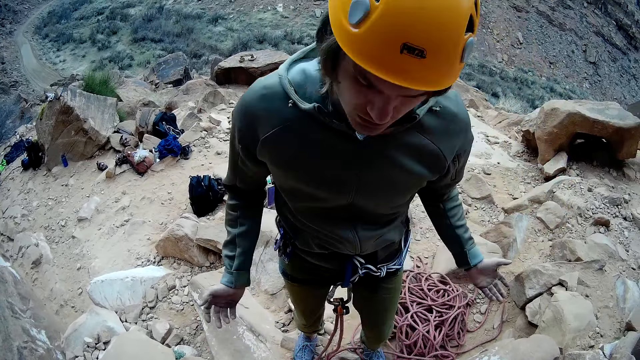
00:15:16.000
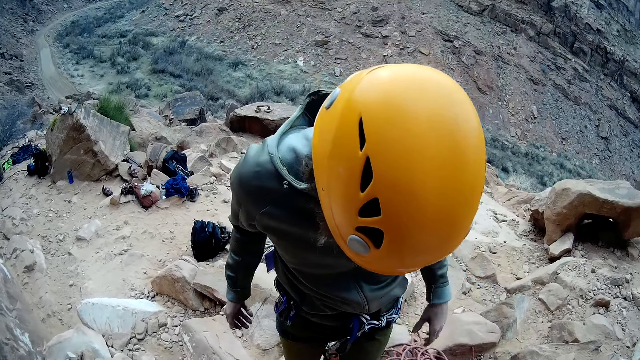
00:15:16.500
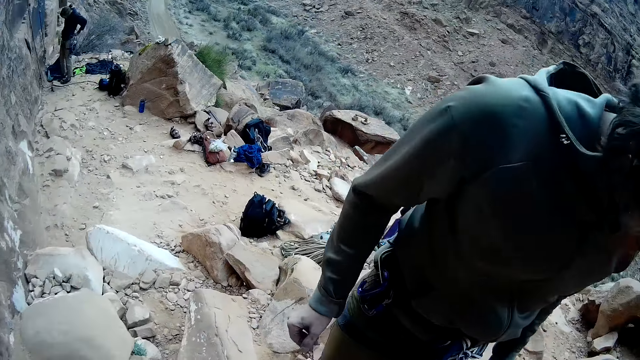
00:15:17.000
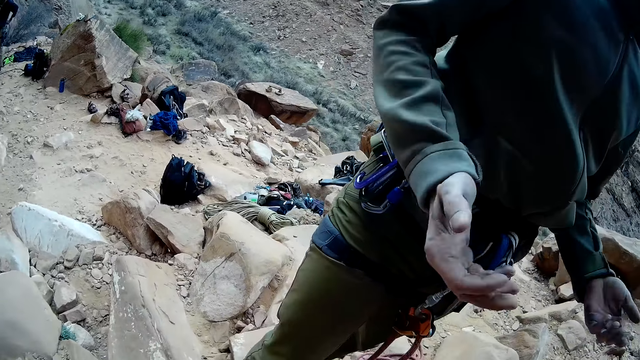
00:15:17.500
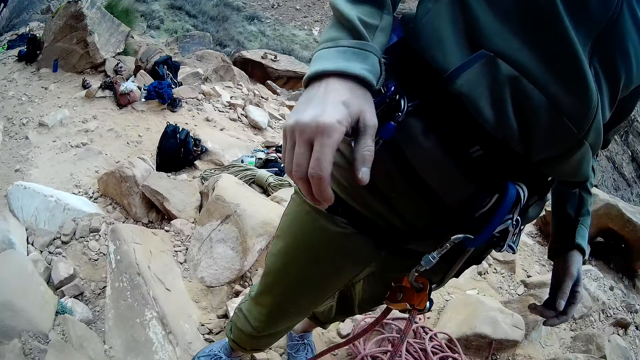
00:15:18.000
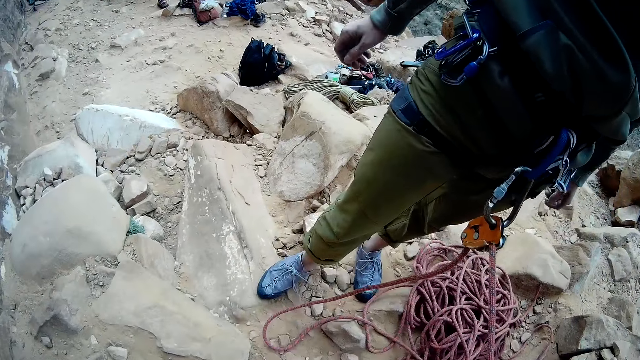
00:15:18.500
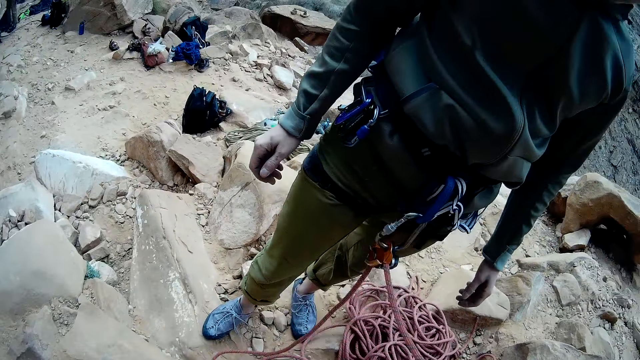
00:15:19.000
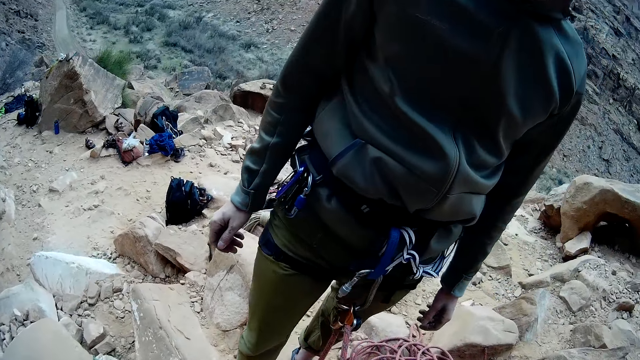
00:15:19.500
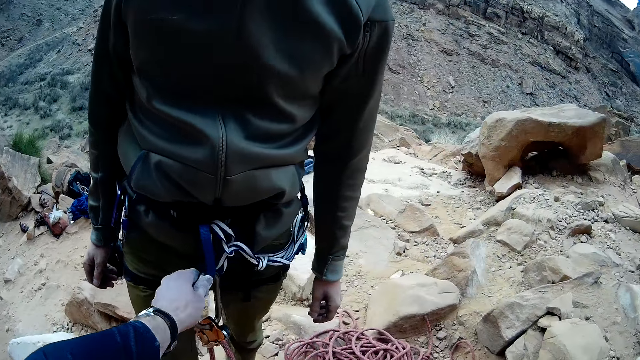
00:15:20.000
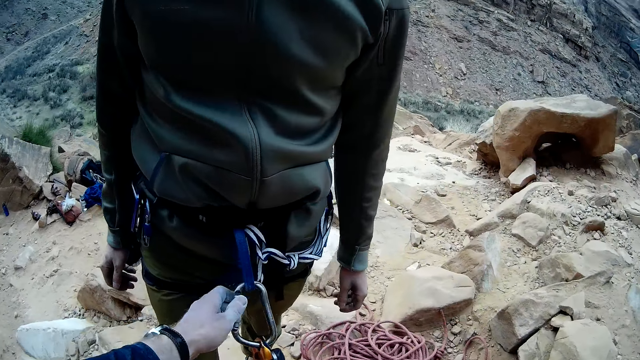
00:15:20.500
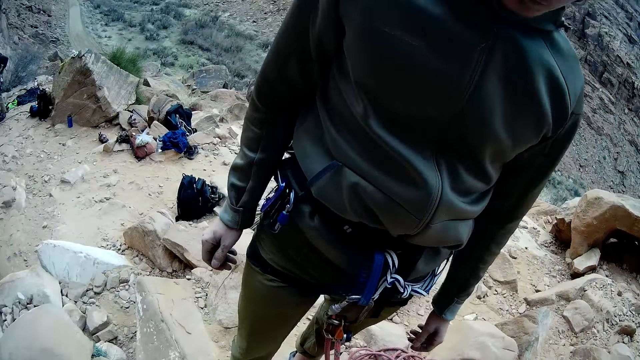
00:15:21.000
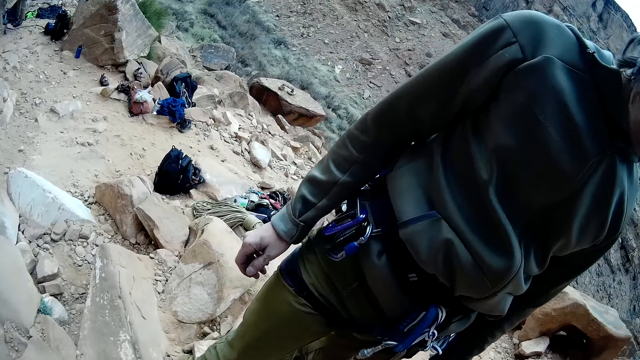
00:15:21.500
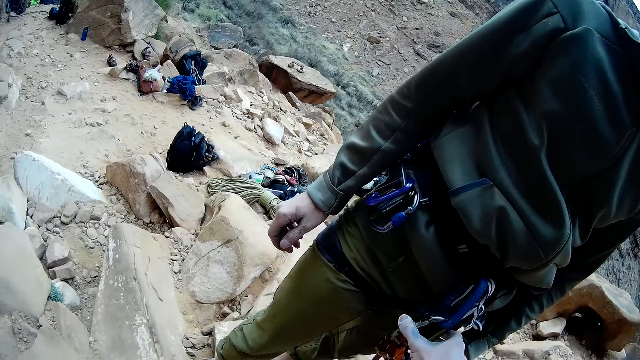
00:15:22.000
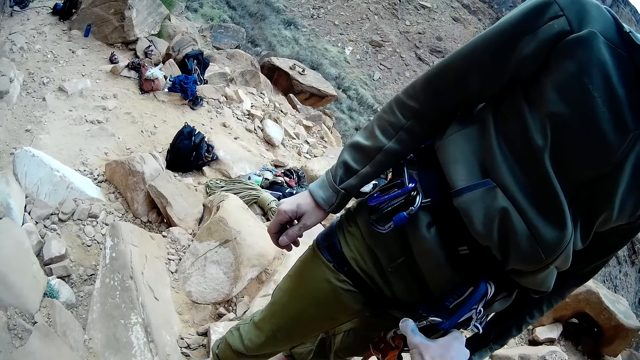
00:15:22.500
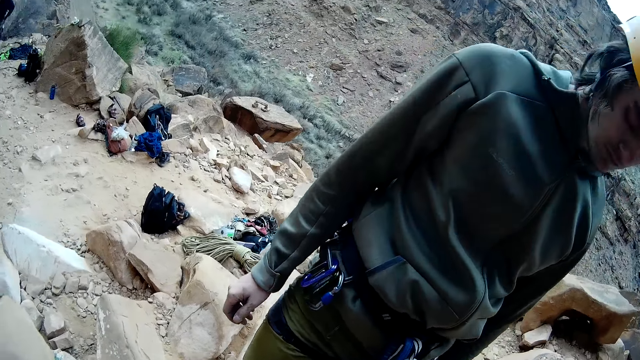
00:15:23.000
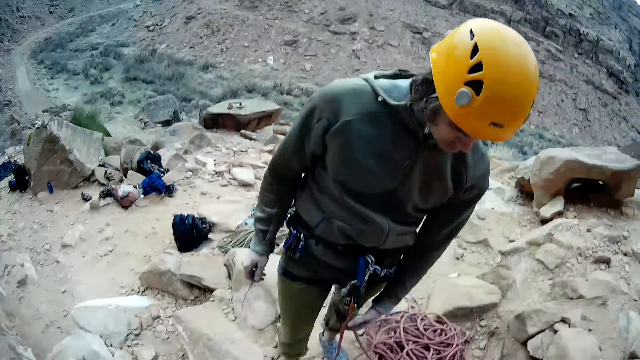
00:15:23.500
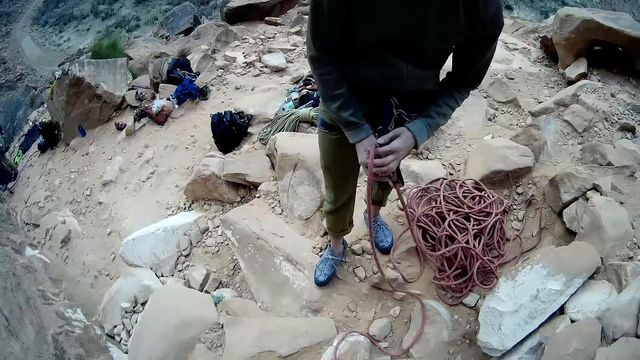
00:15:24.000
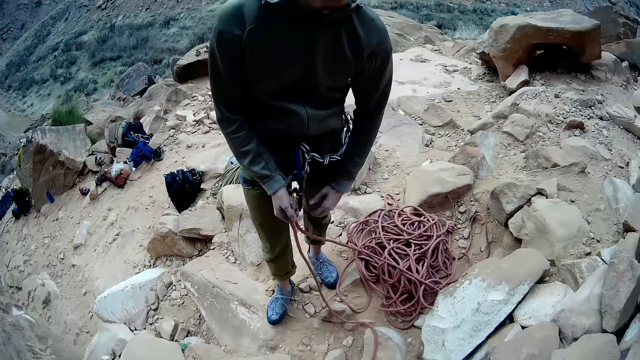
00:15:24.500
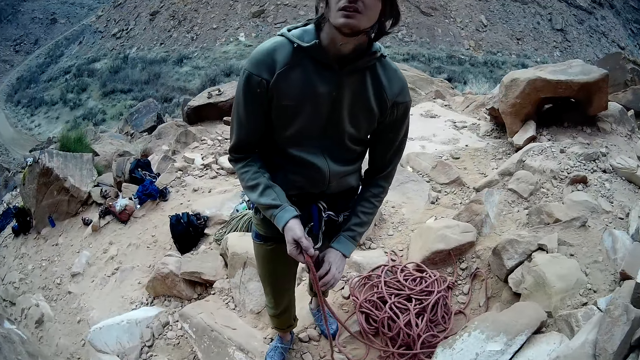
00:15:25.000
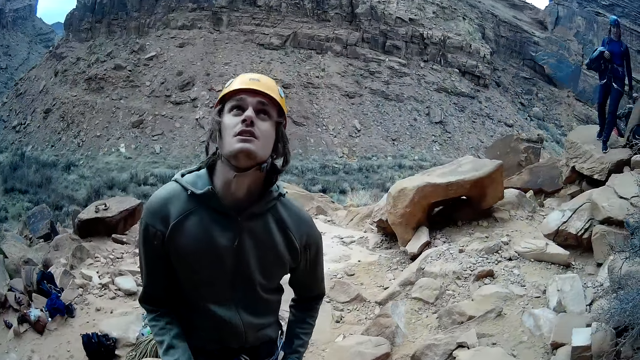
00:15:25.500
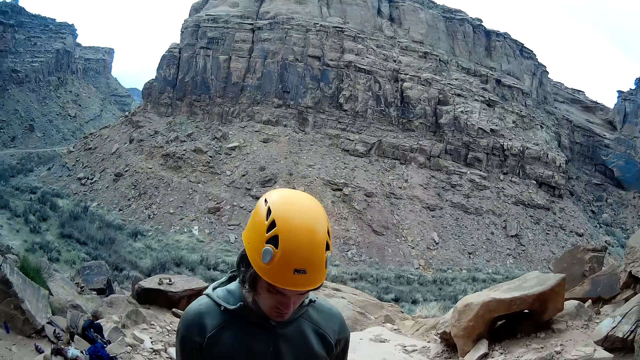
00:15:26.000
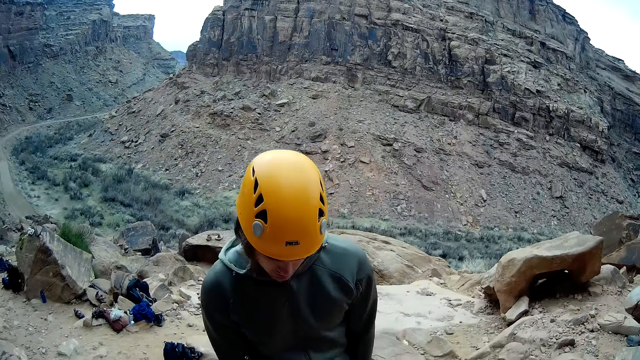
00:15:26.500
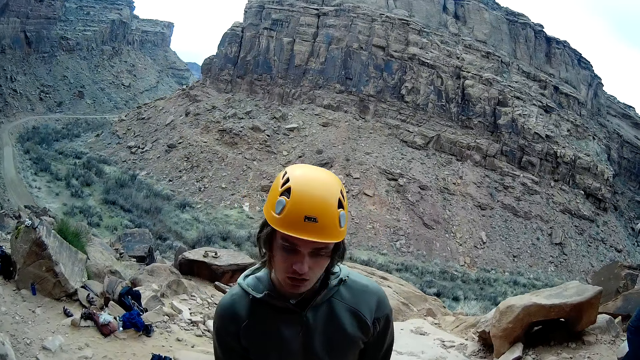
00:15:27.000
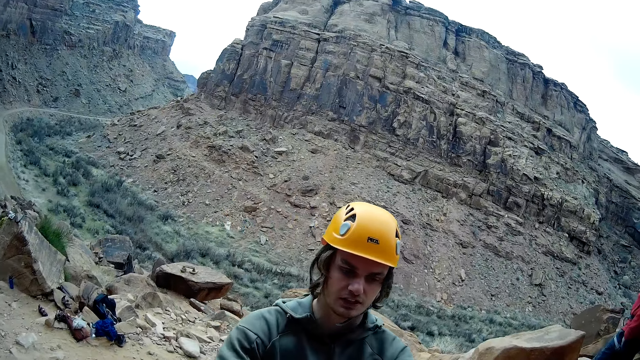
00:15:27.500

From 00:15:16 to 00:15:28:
The camera wearer pulls the carabiner on the man's harness with his left hand. He ties the rope on the belt of the man. The man holds the rope with both hands.

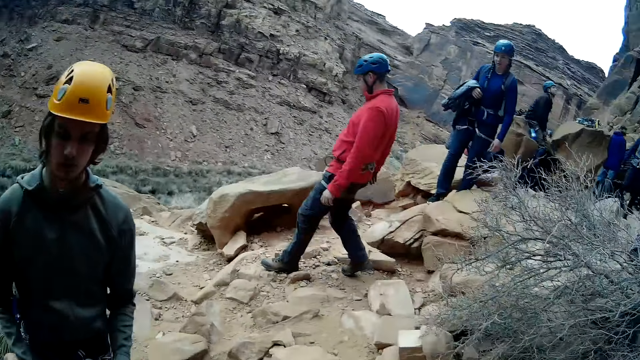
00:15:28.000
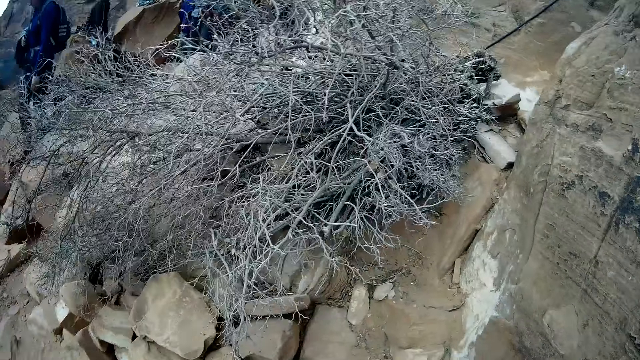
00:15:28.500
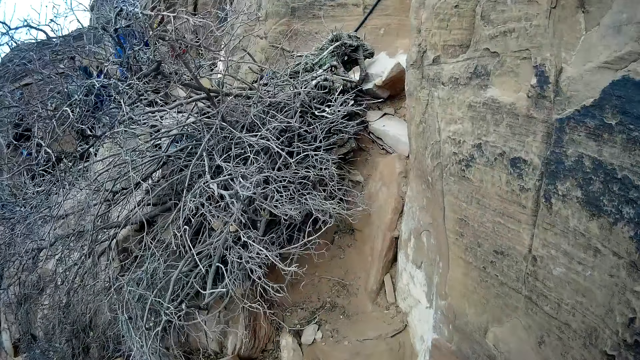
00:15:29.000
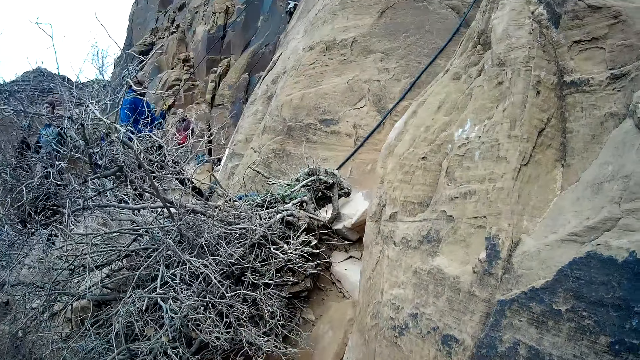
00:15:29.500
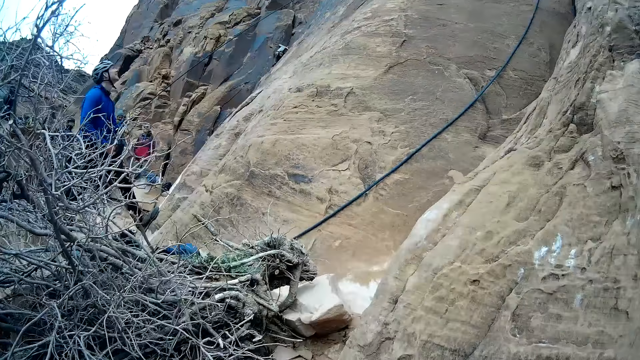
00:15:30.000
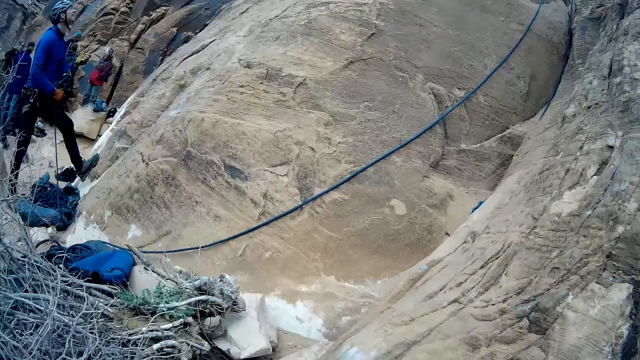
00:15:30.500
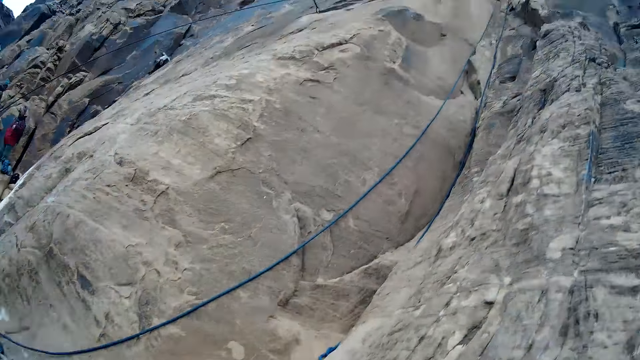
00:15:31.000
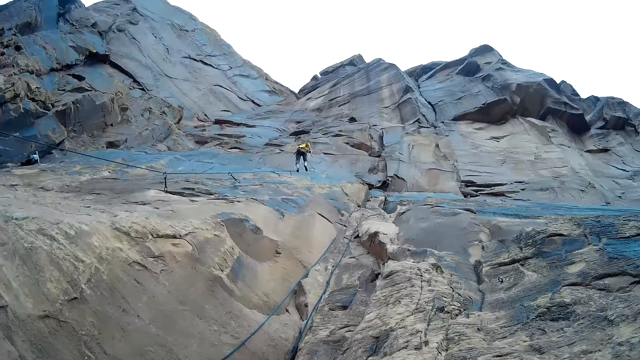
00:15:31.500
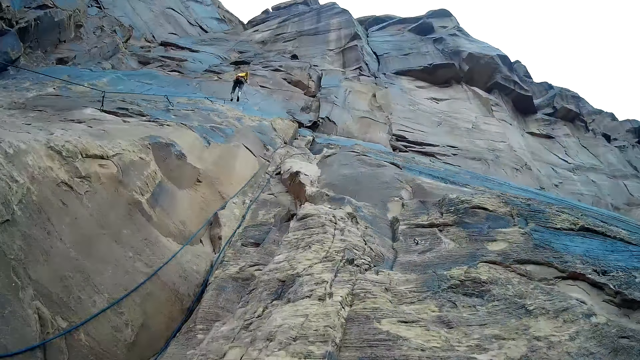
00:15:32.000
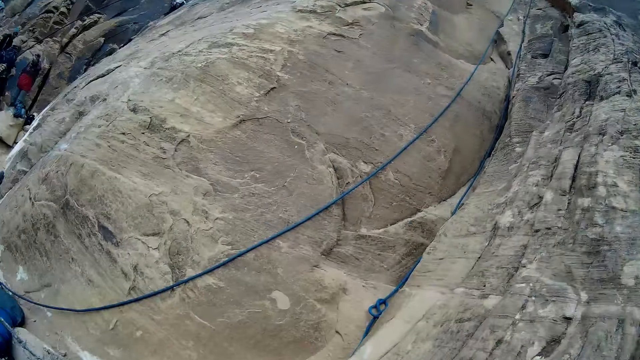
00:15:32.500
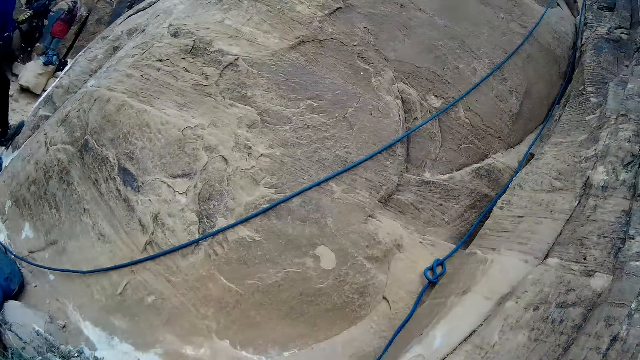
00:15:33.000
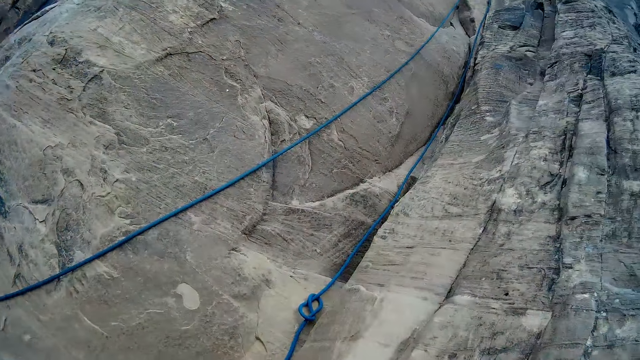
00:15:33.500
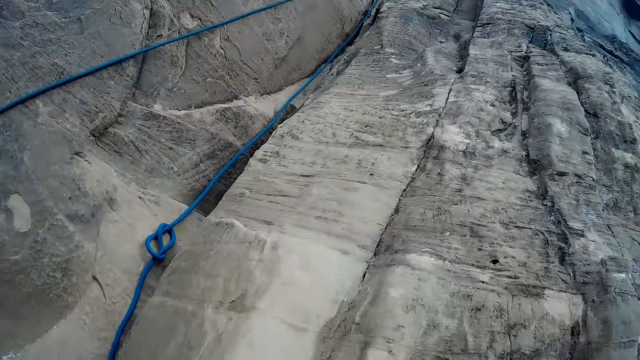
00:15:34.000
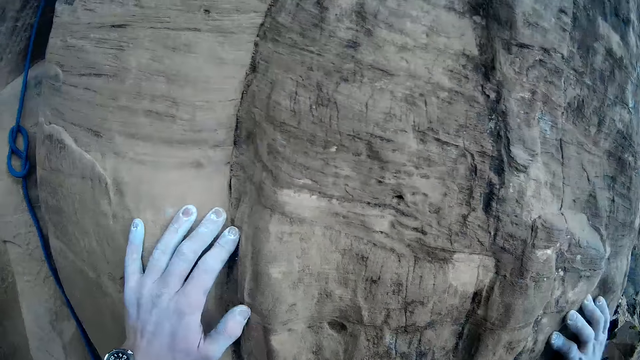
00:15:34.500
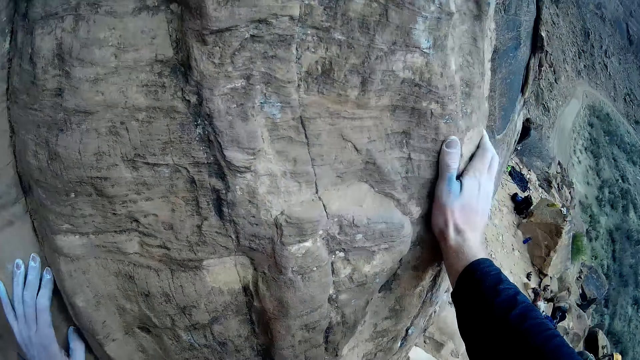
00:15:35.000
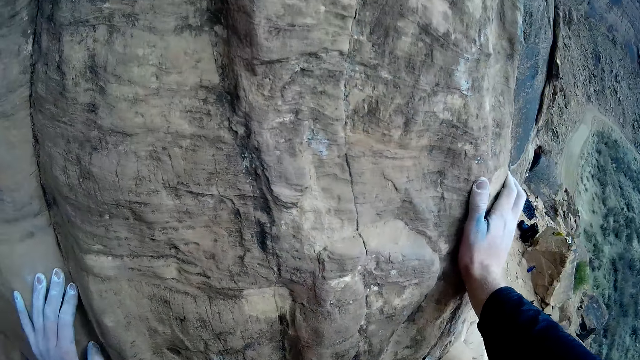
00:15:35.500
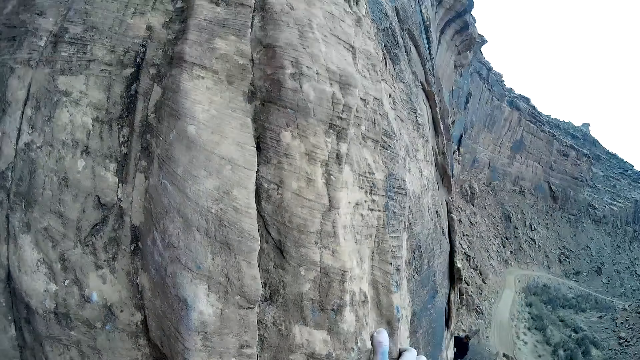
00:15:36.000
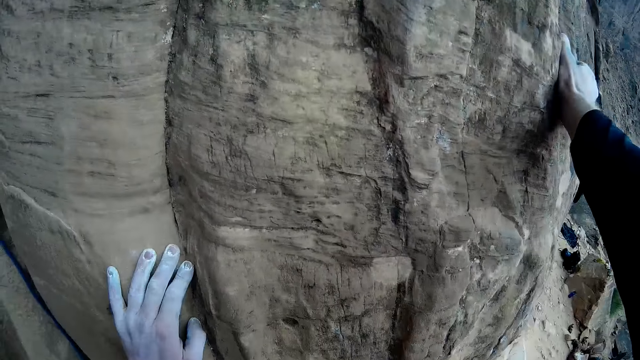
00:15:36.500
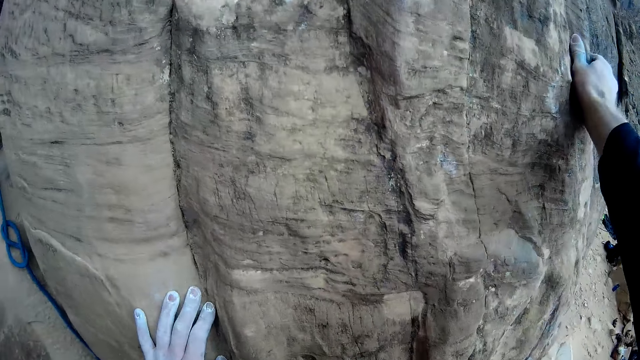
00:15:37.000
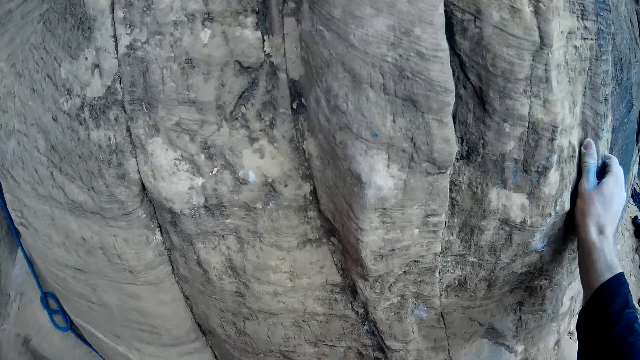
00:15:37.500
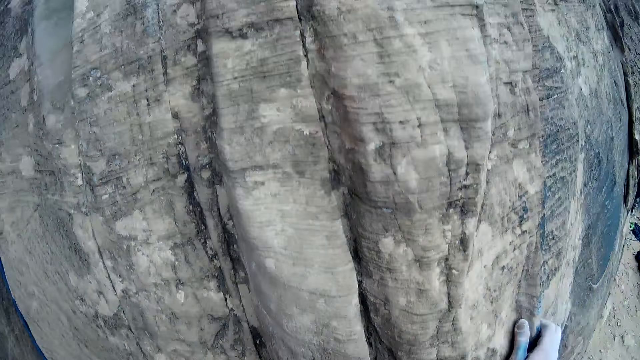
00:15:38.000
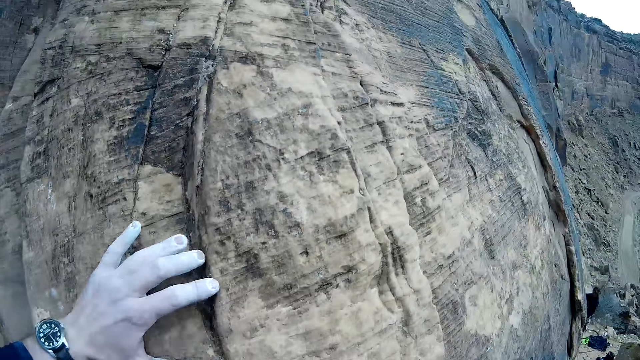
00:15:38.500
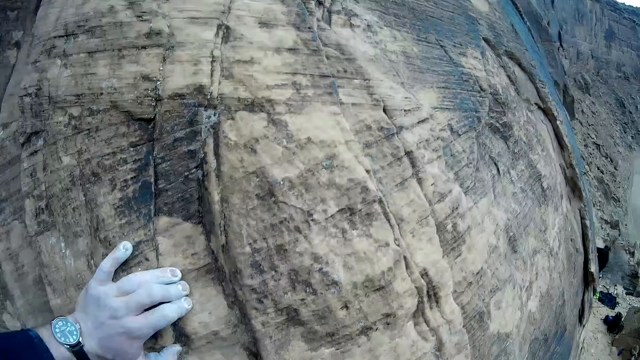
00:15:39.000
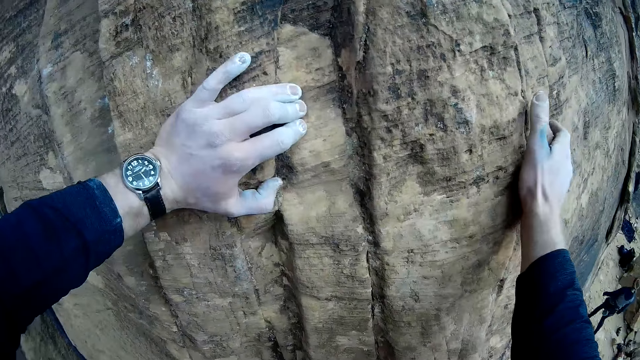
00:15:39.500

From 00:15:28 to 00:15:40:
The camera wearer looks around. They climb the mountain with both hands. They hold on the mountain. They climb on the mountain.
